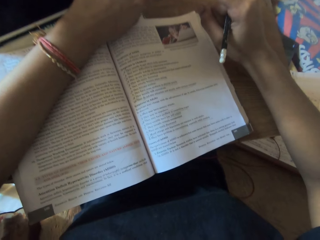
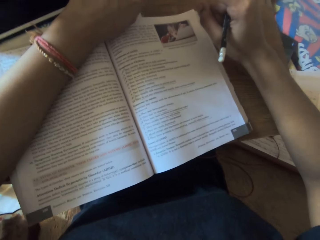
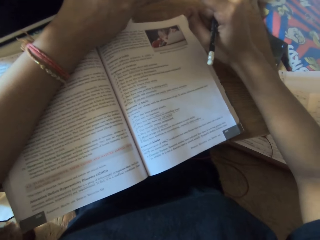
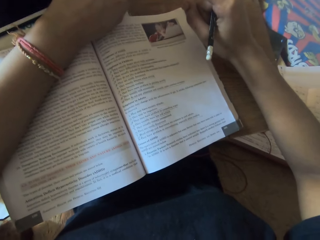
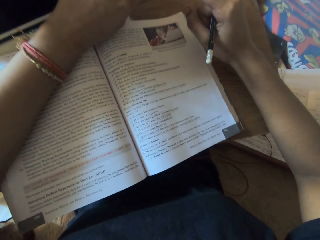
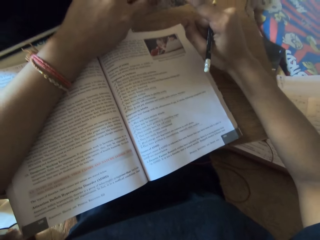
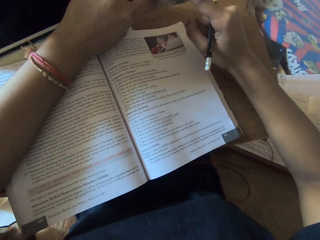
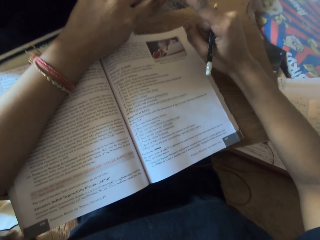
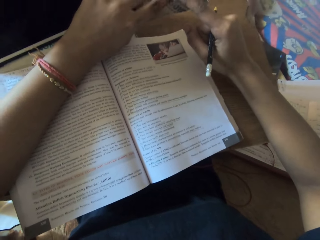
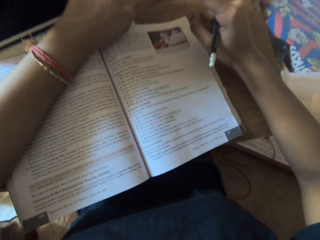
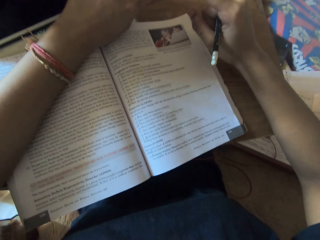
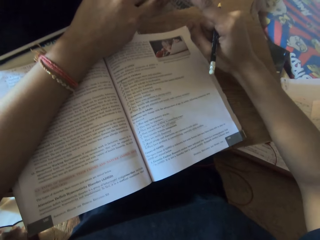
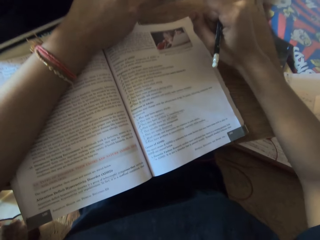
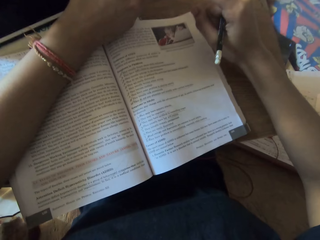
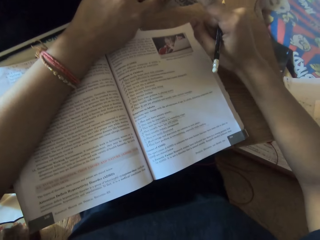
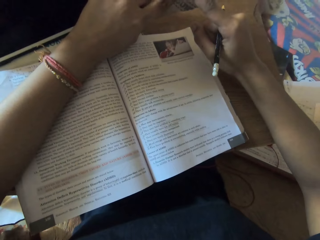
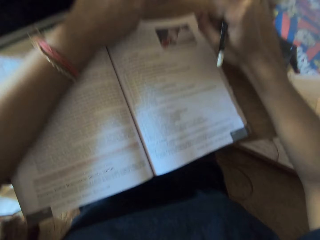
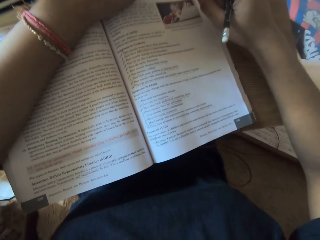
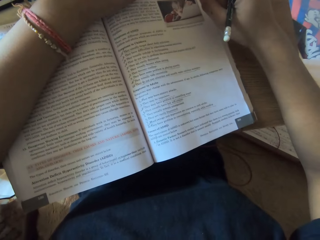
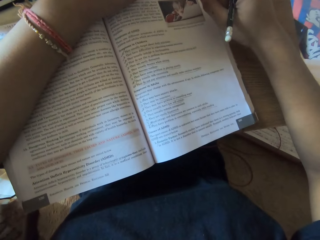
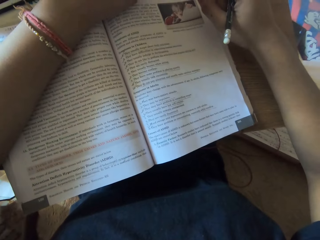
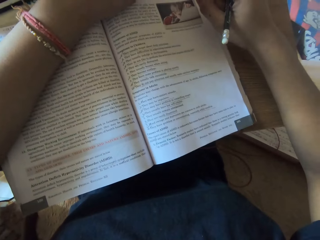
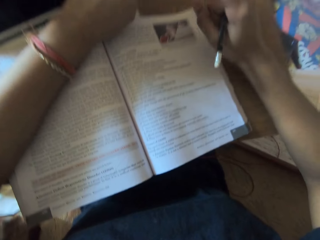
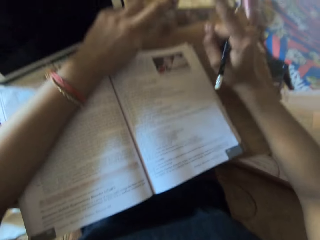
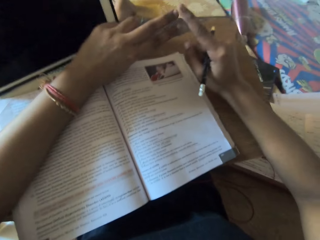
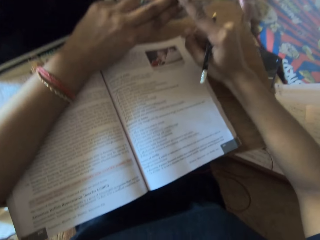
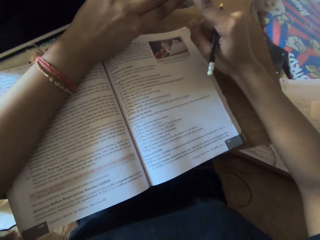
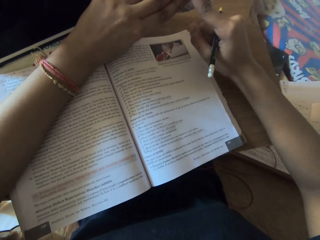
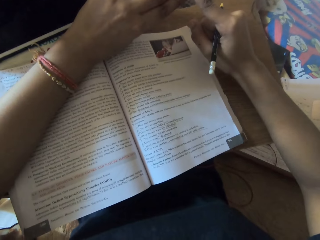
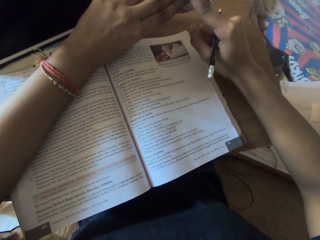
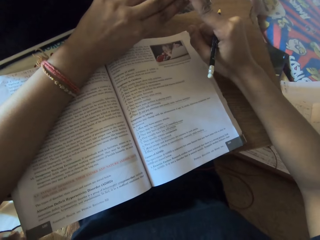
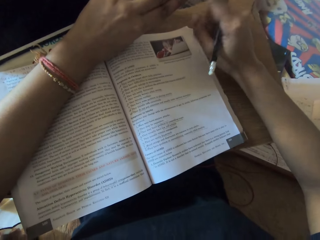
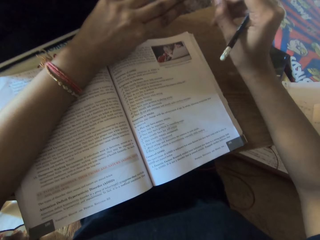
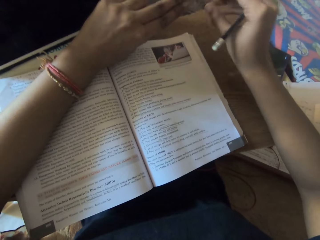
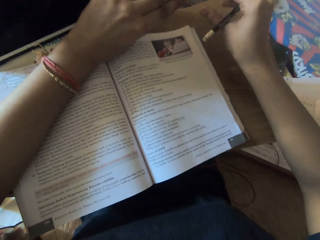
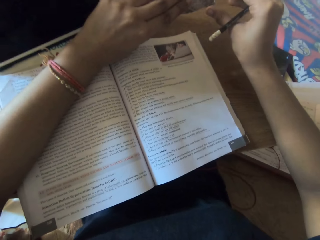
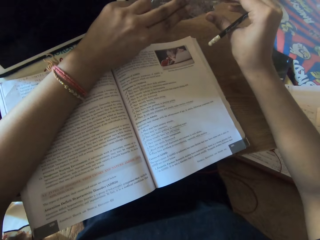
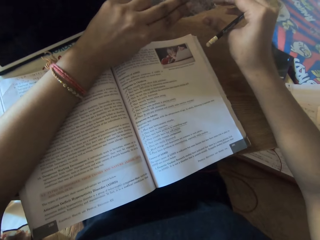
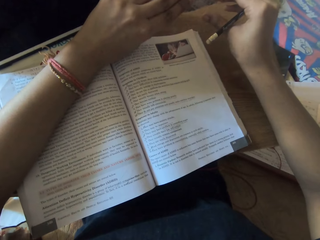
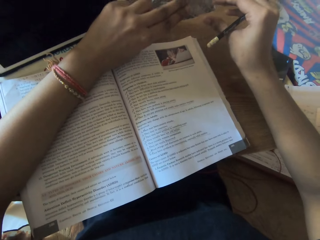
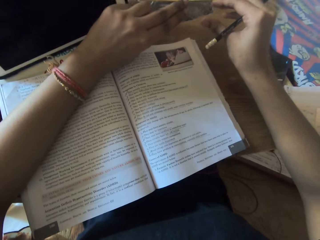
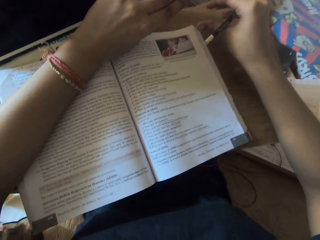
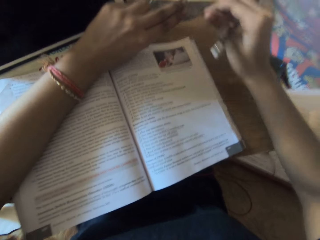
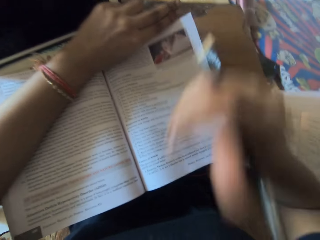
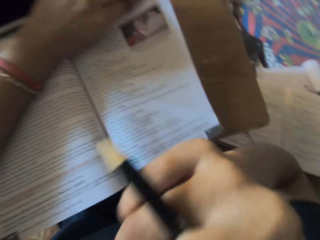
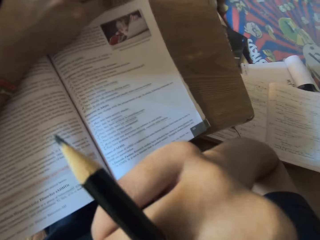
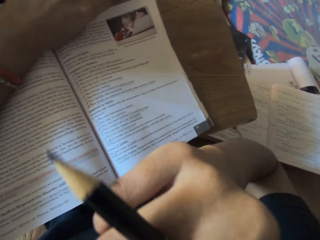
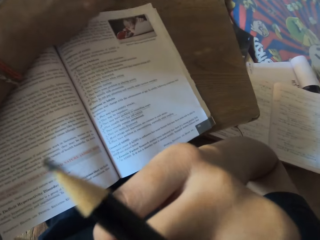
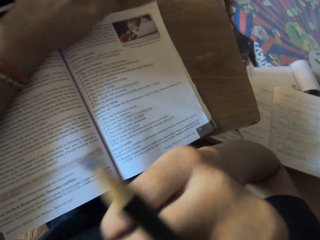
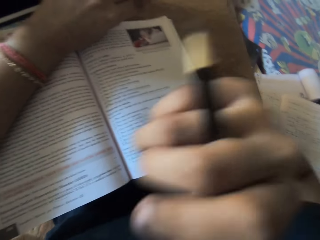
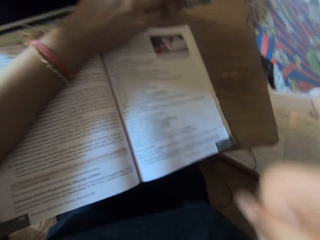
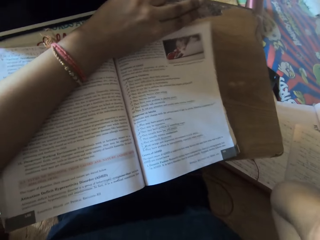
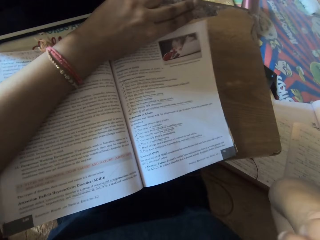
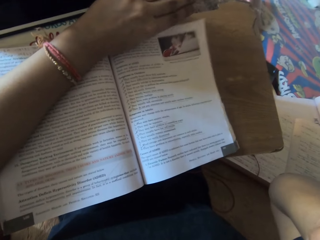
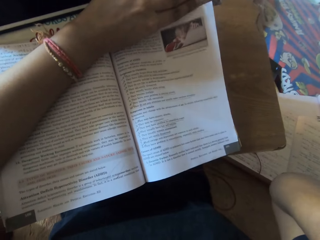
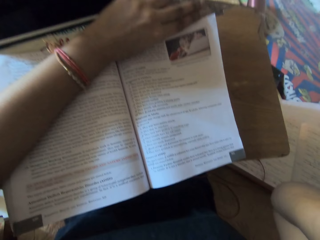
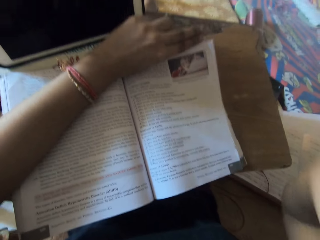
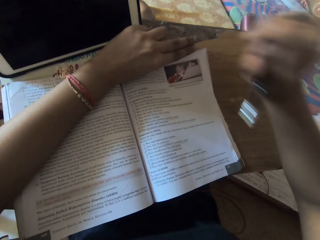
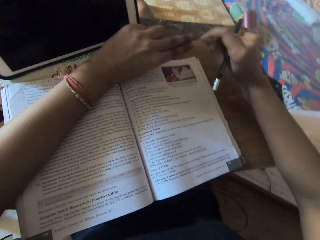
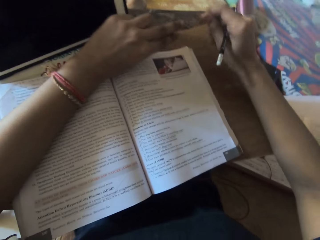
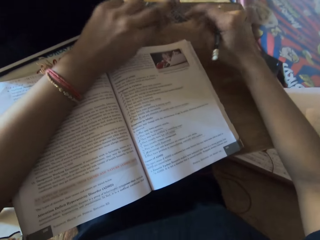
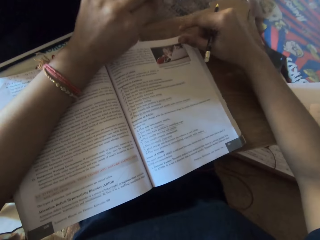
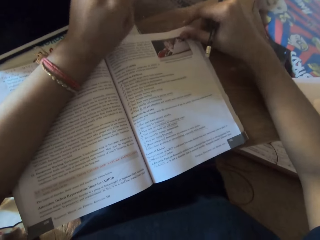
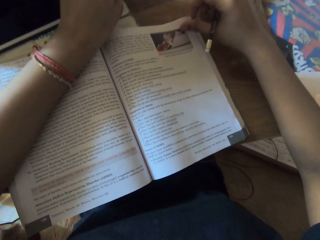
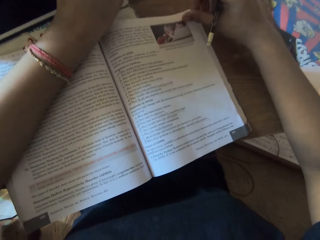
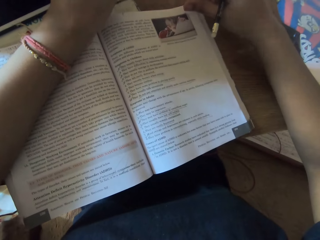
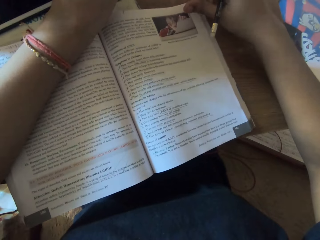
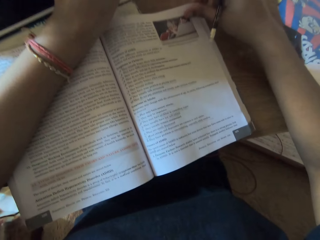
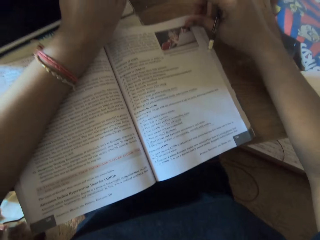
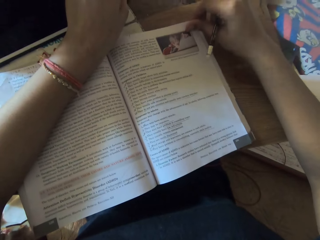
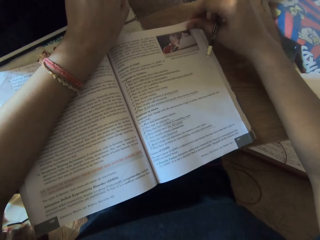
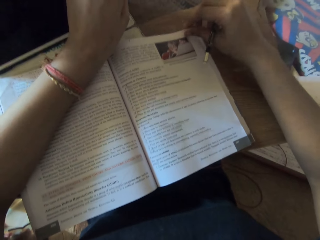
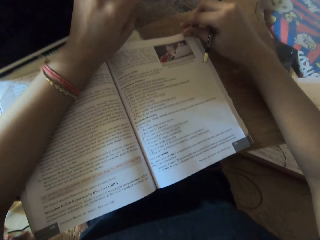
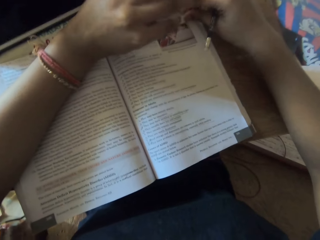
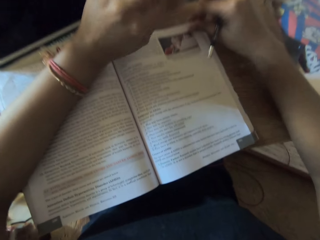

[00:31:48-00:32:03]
The camera wearer scratches her nose with her right hand. She lifts her hand. She reads the book. She places her right hand on the table.

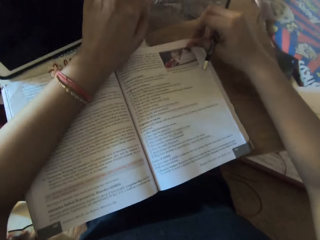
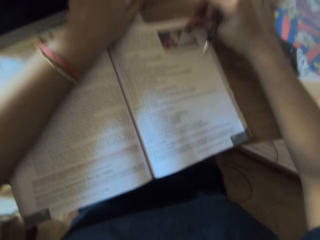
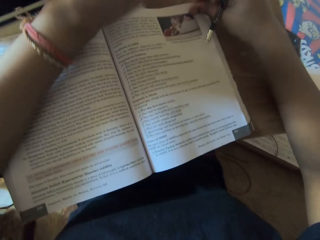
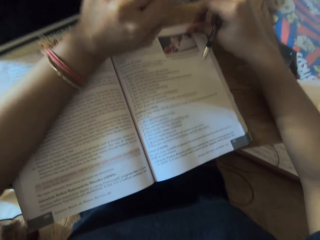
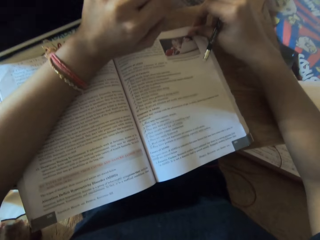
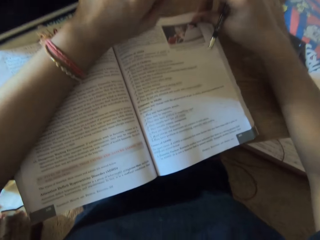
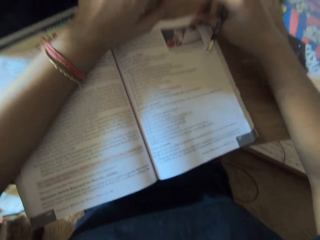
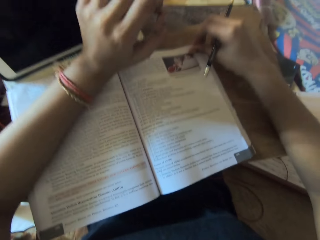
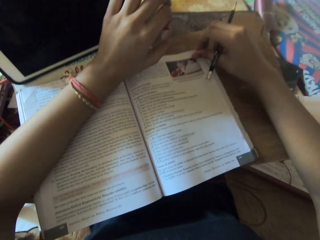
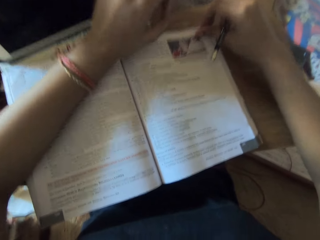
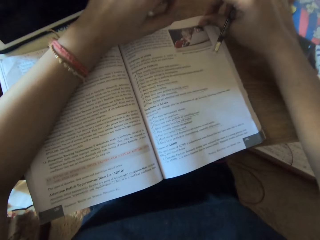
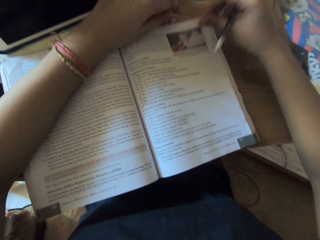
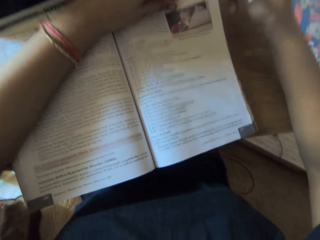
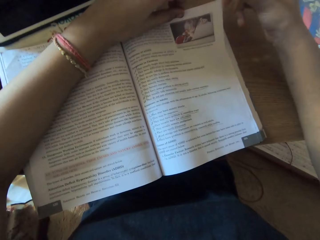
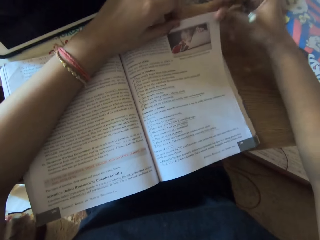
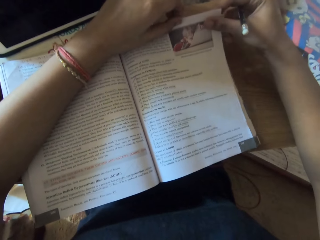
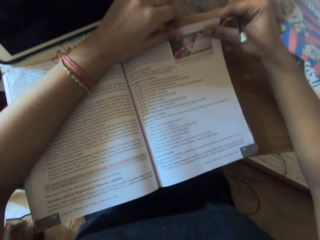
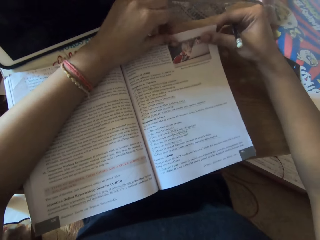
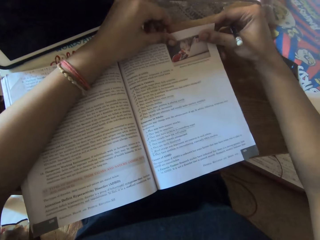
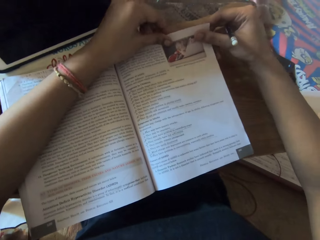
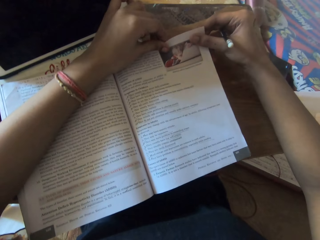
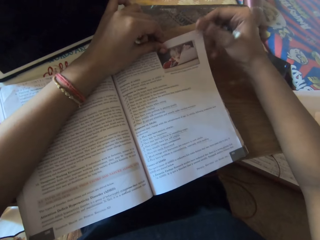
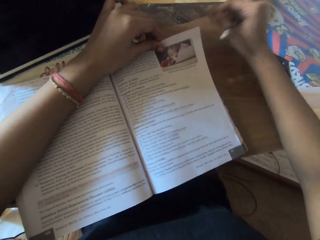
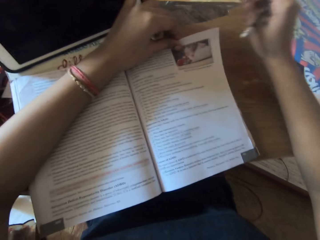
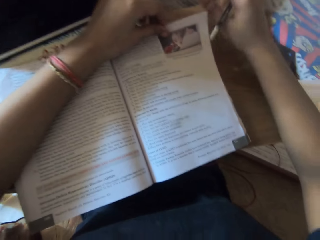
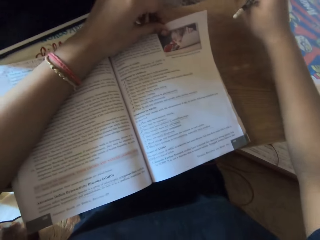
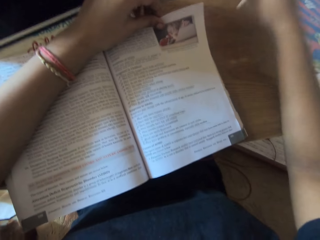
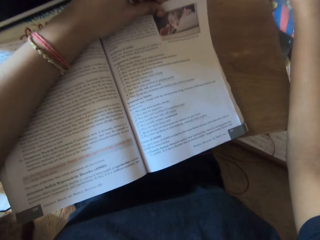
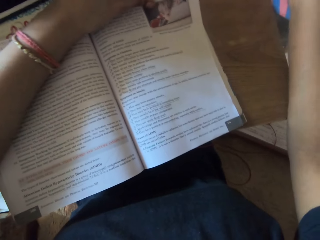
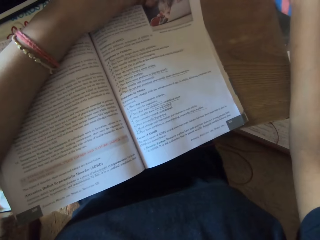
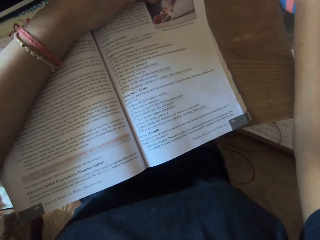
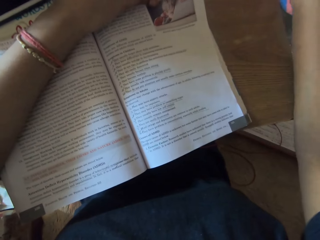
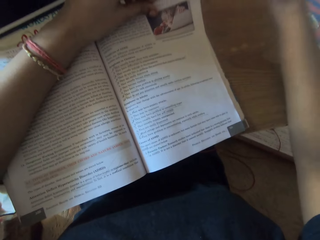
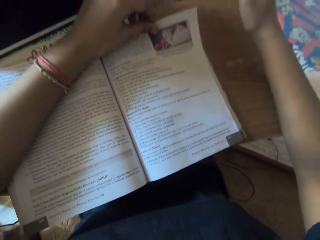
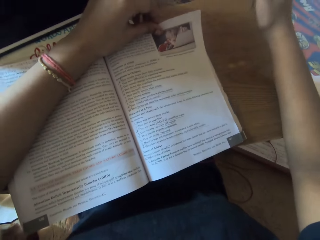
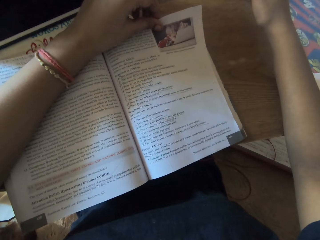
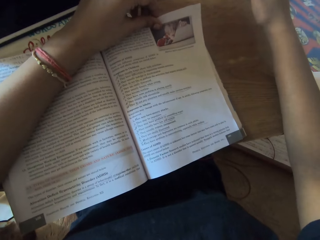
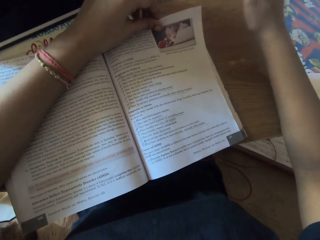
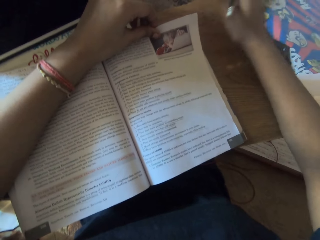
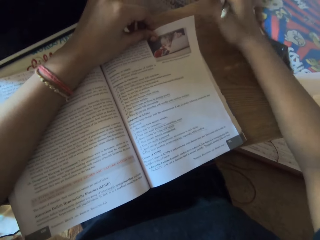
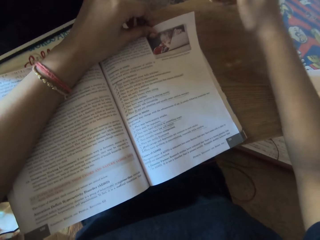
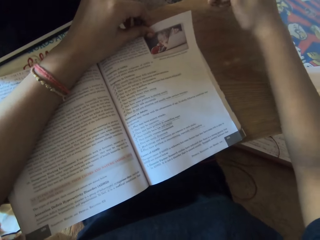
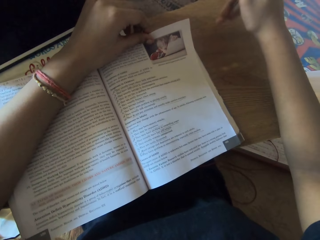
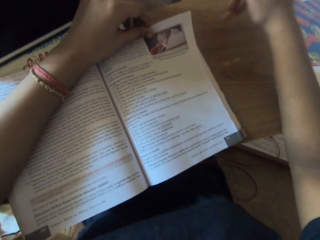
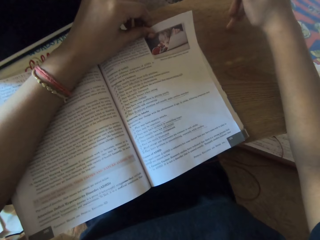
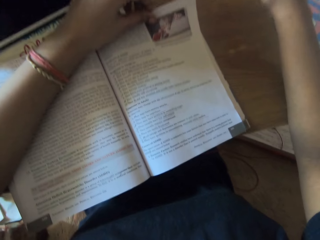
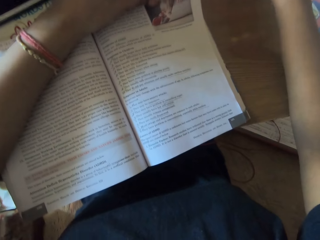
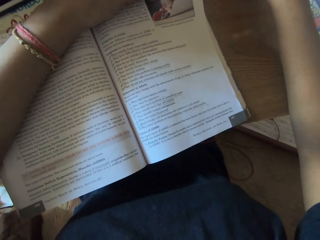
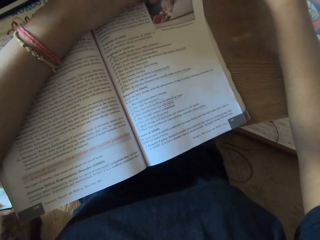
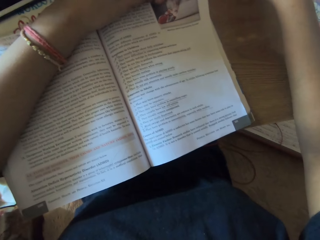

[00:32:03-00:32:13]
The camera wearer holds a sheet of the book on the table with her right hand. She holds the sheet of the book on the table with both hands. She gesticulates with her right hand.
